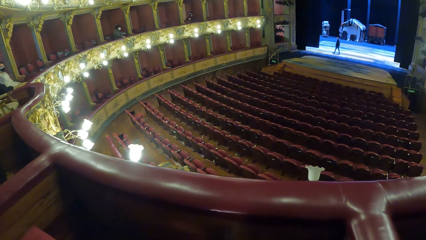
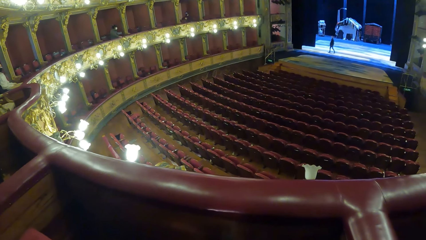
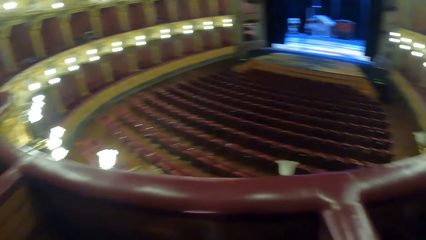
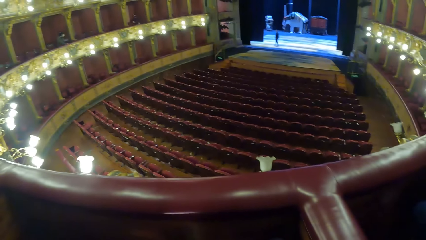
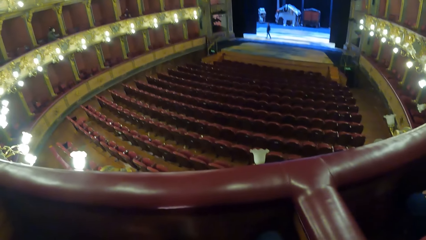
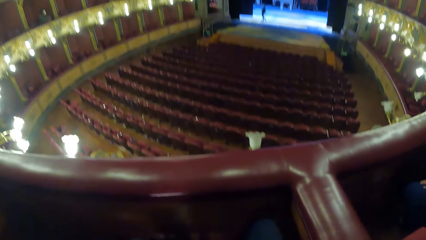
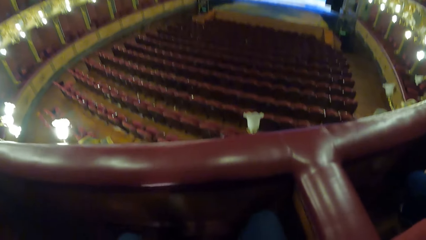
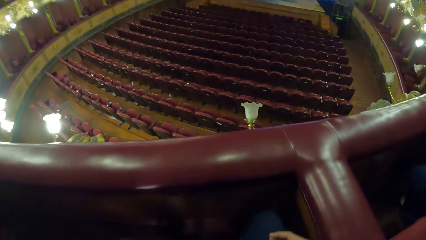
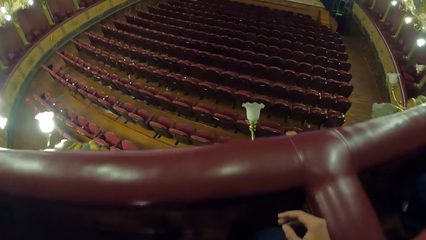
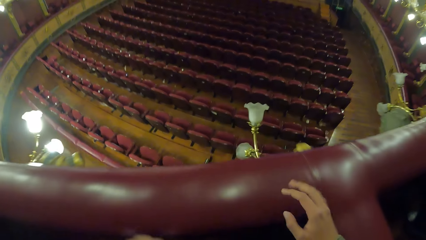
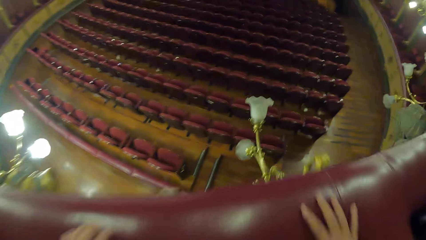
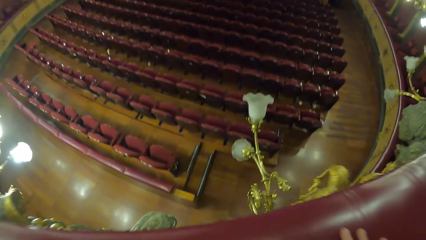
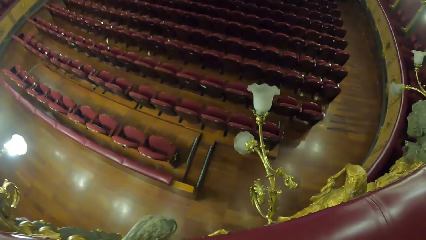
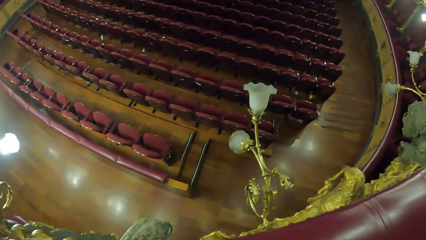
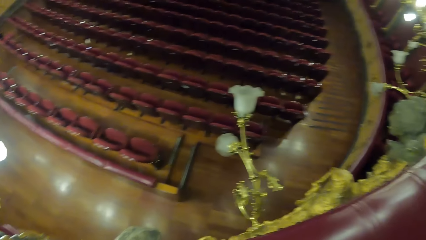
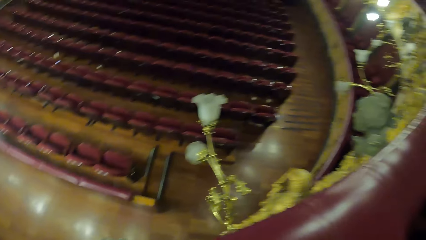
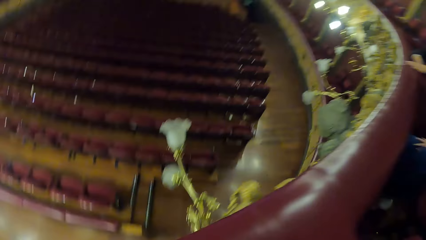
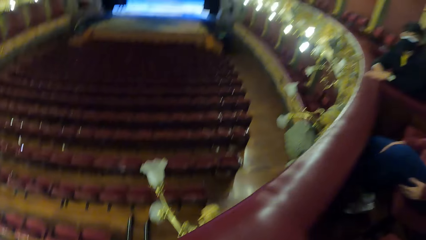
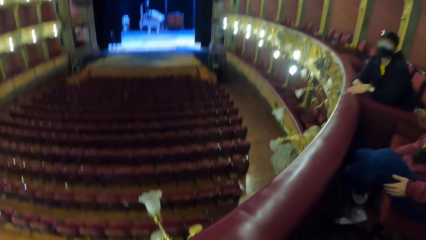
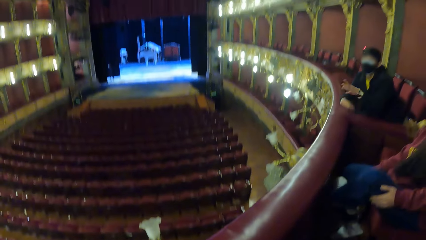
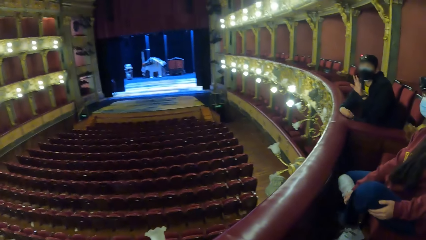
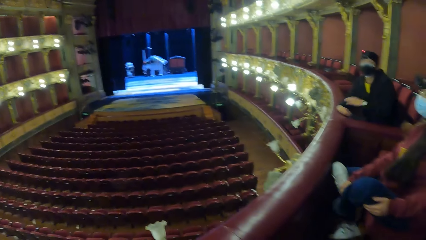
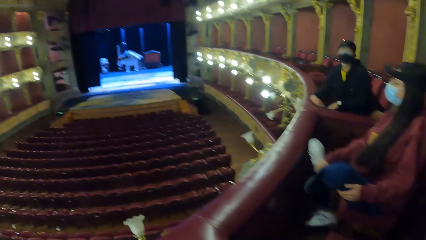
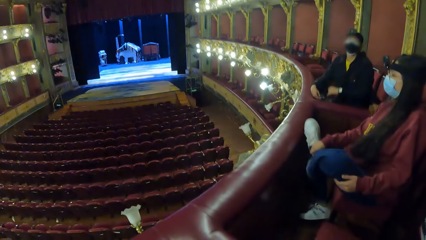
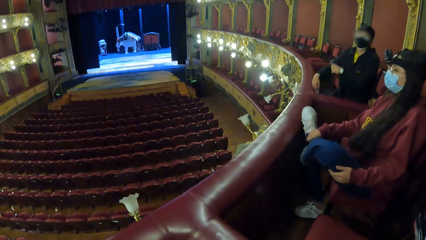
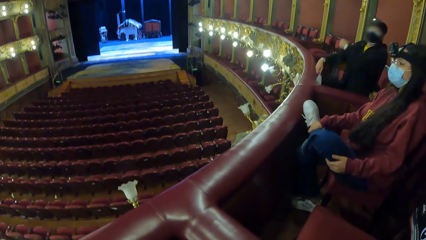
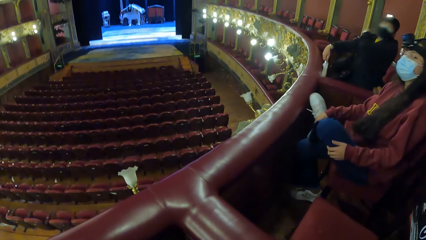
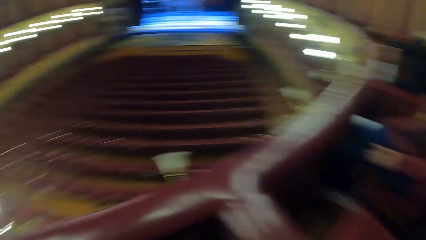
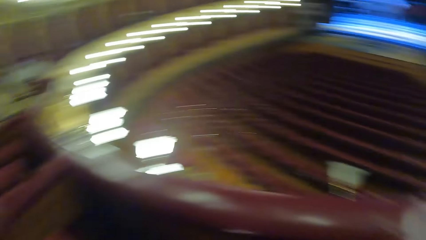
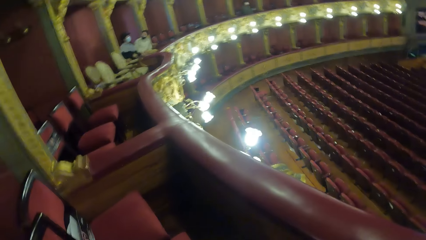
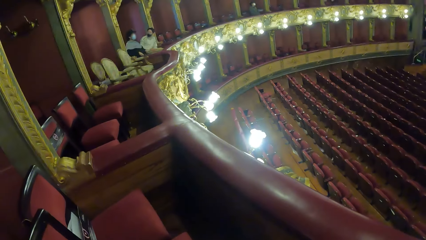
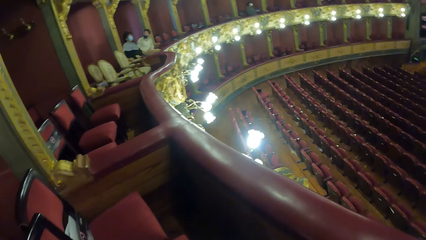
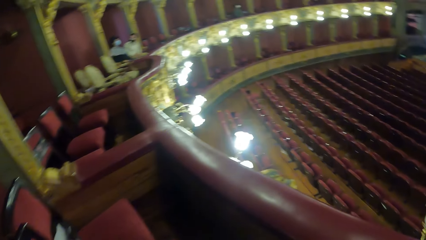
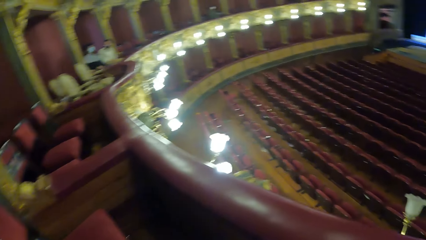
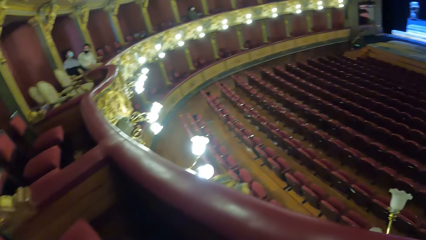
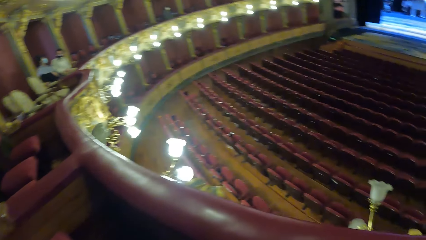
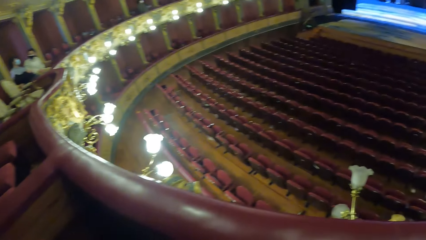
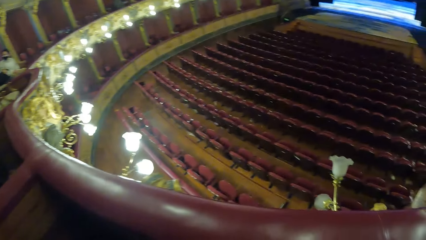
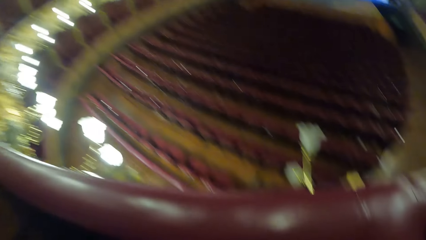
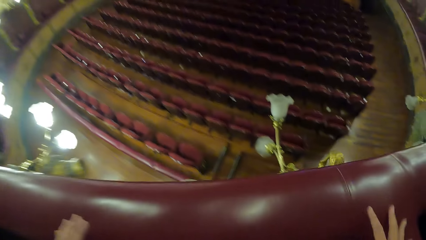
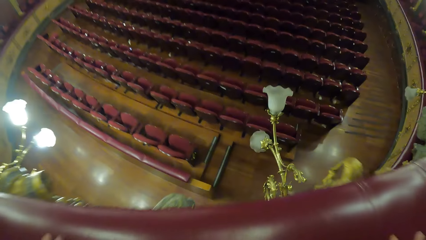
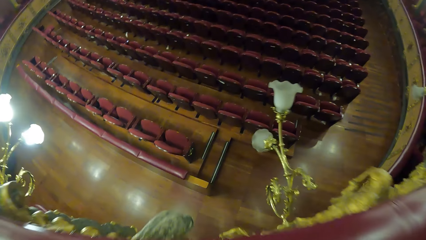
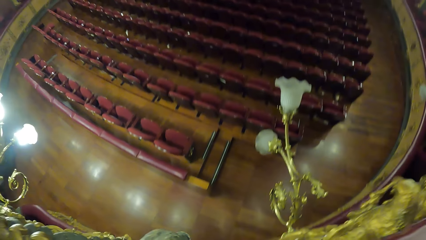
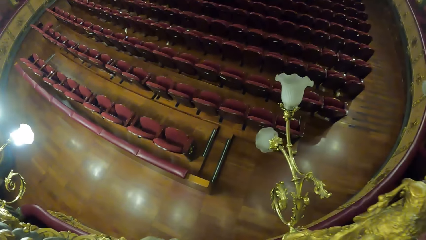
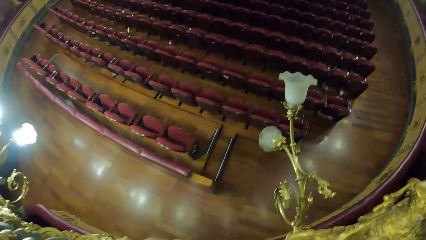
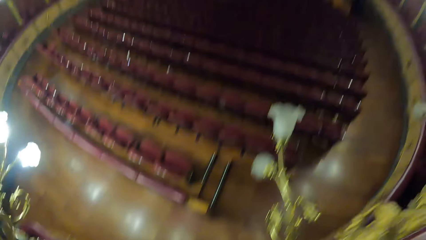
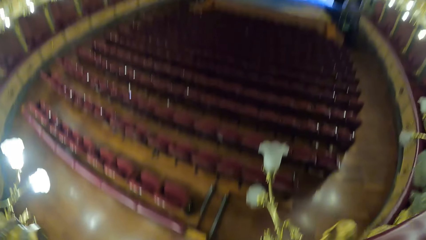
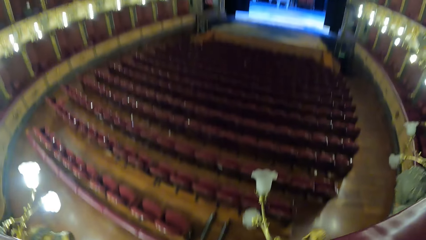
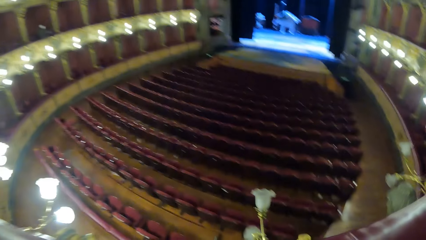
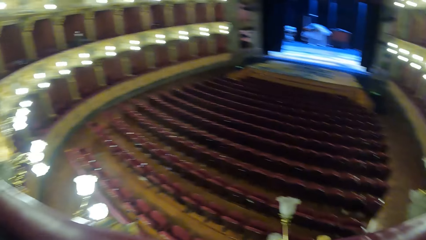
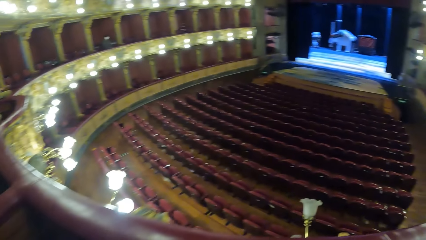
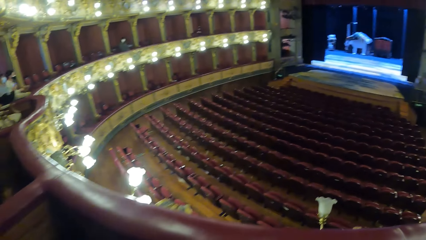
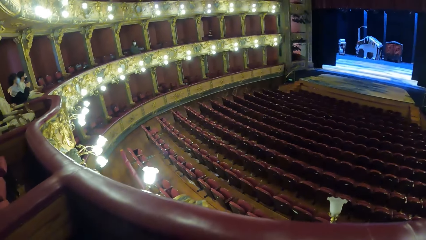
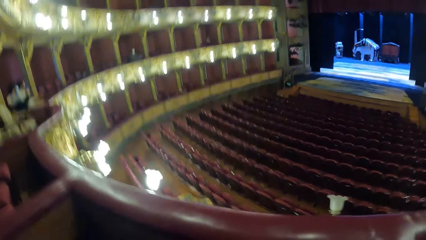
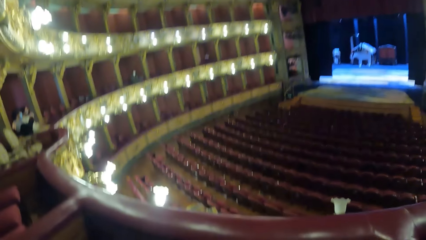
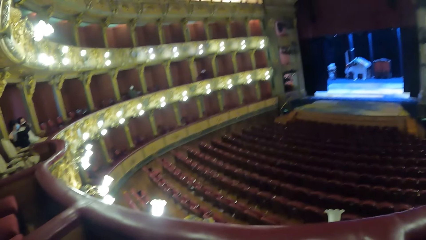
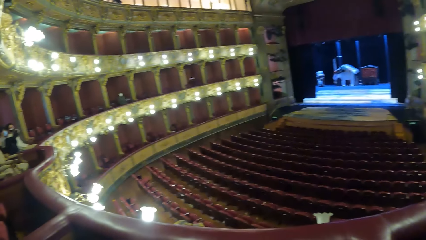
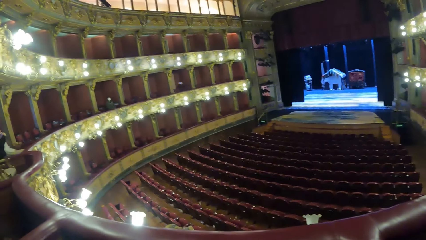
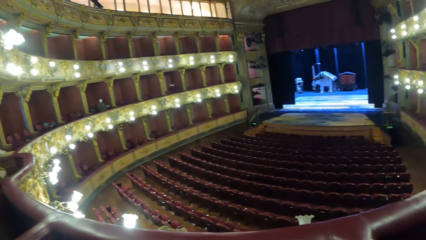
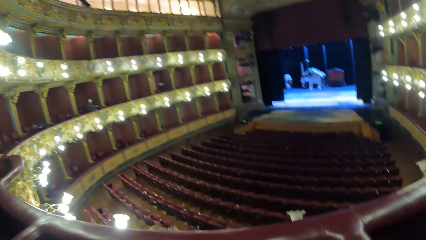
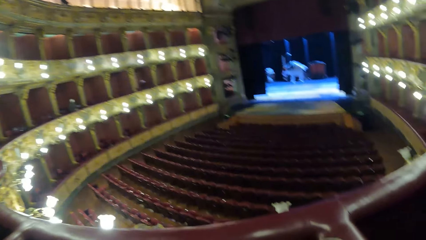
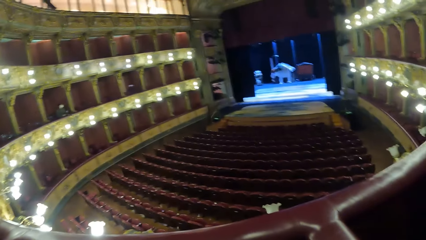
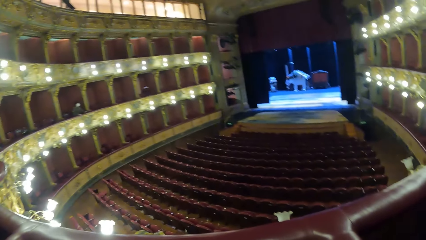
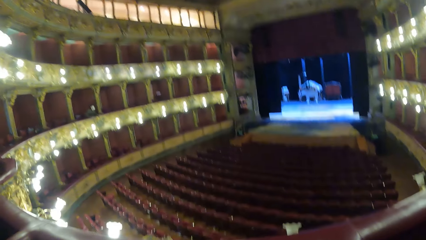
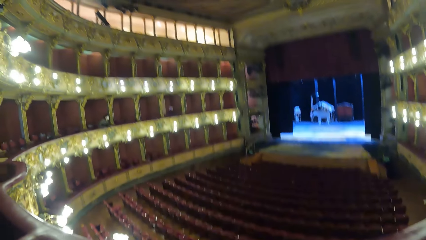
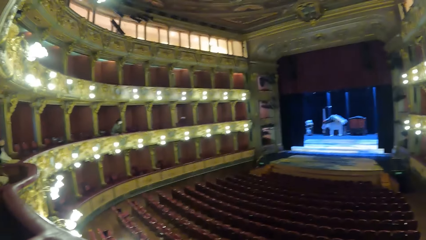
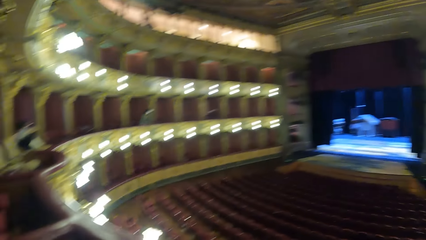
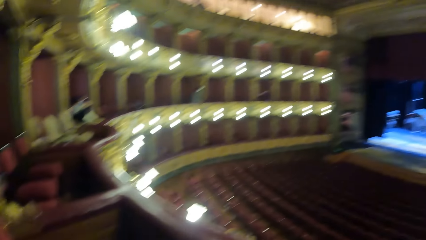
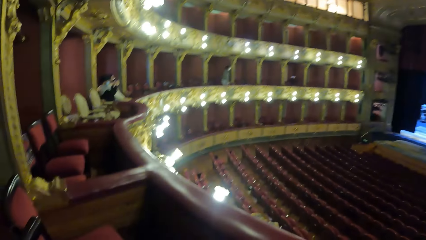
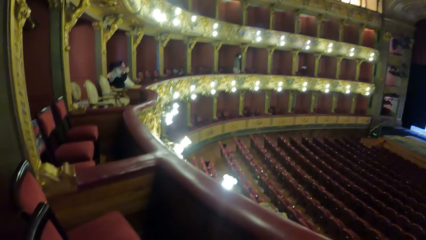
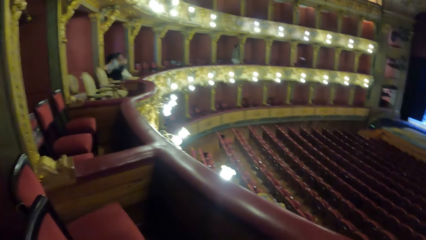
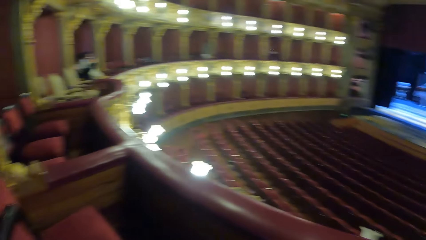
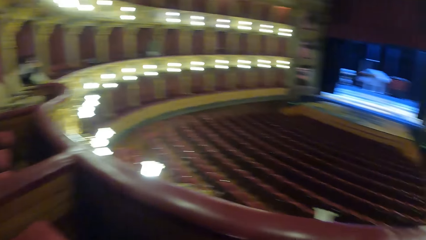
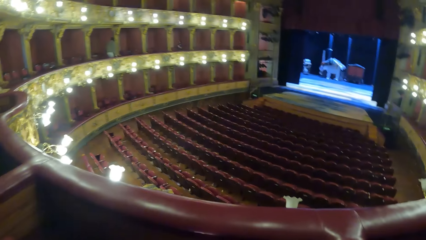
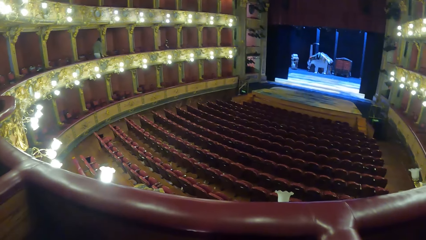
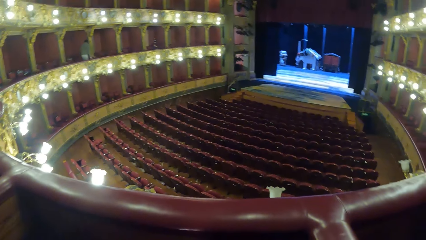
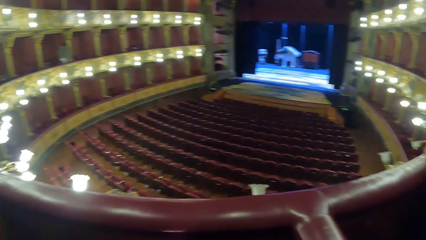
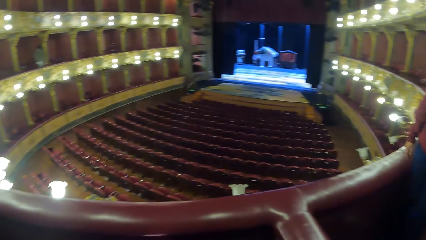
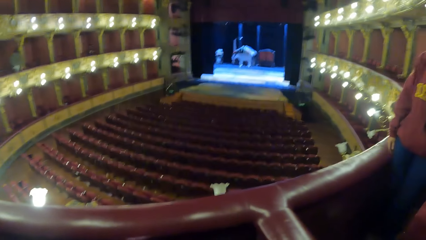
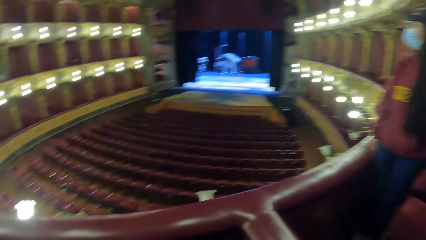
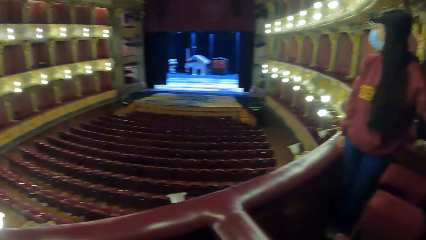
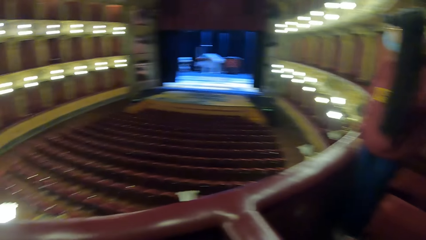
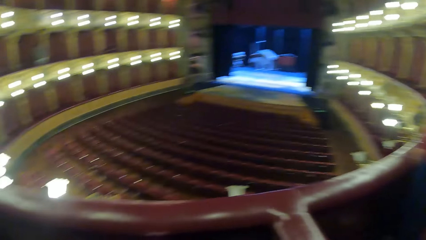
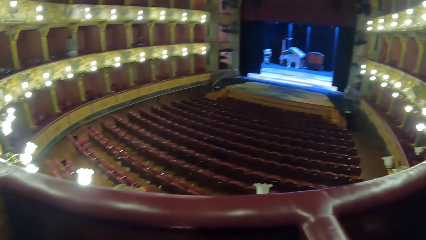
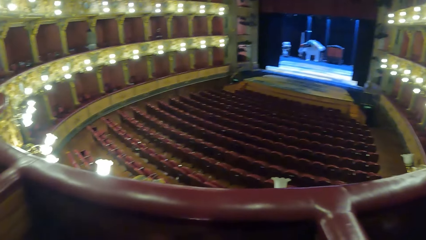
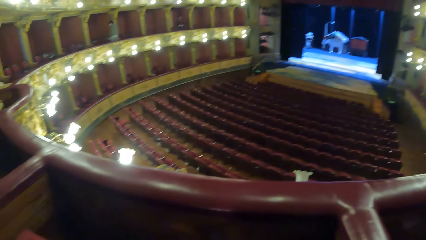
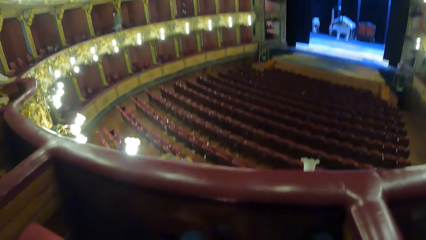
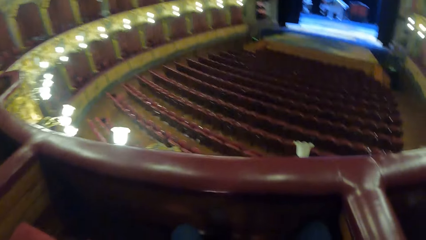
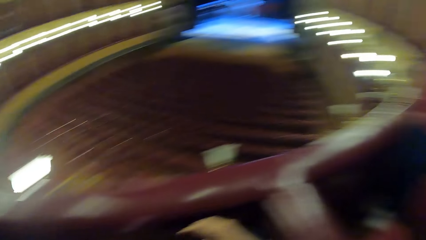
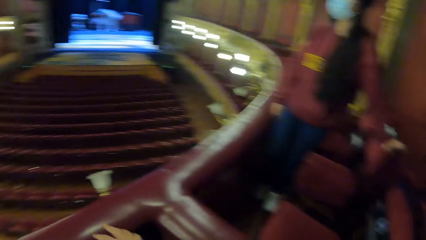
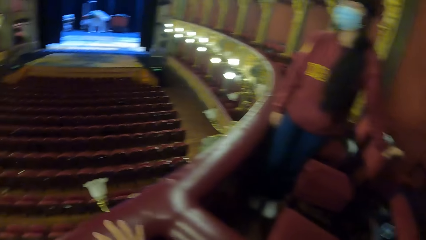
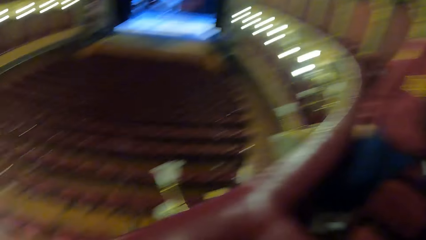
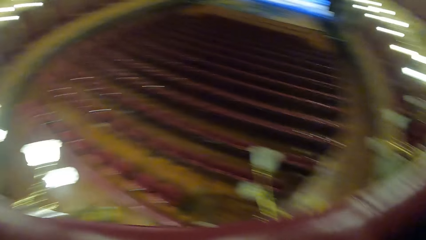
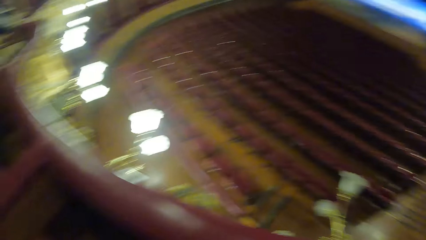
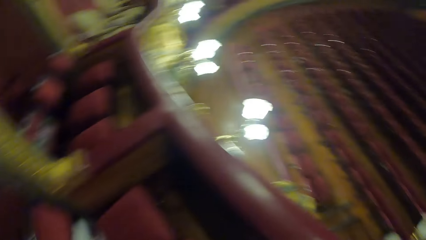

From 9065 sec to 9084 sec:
The camera wearer places his hands on the hand rail. He holds the balcony barricade and looks around the theatre. The man gestures with his left hand. The woman stretches her left leg. The man moves the strap of the bag on his shoulder with his left hand. The camera wearer places his hands on the hand rail.
